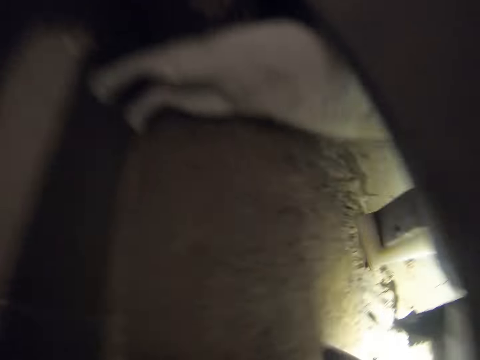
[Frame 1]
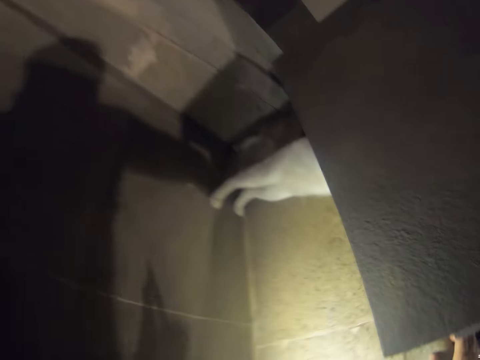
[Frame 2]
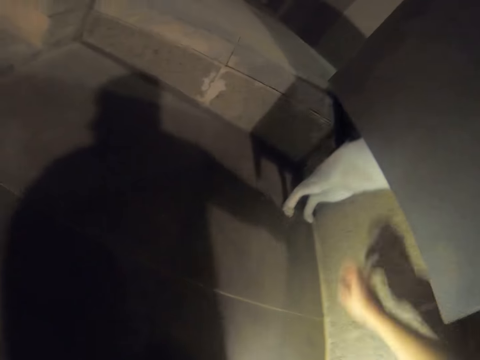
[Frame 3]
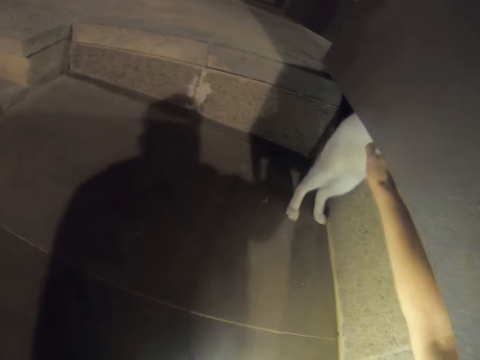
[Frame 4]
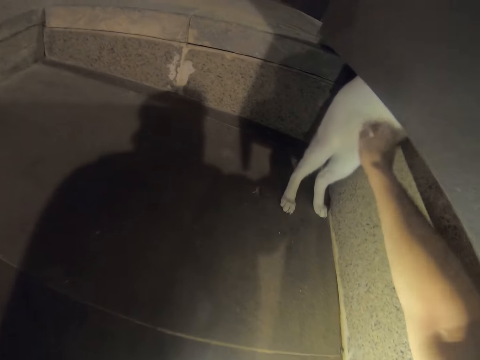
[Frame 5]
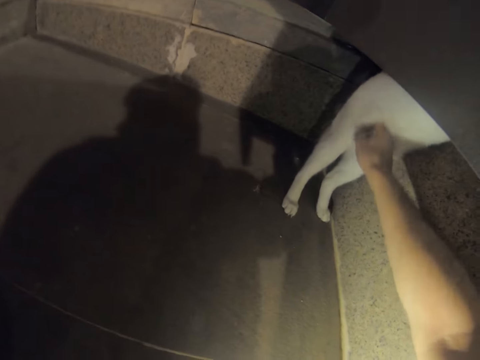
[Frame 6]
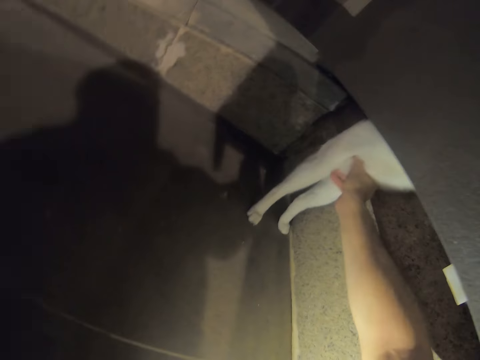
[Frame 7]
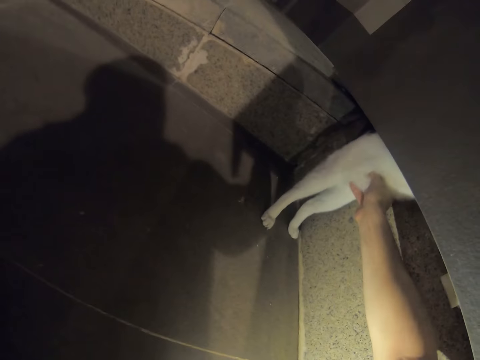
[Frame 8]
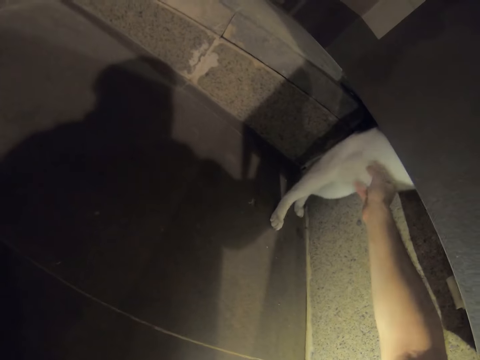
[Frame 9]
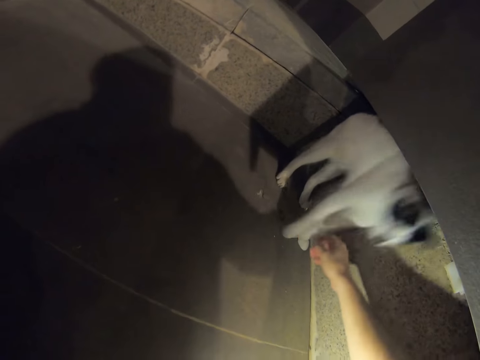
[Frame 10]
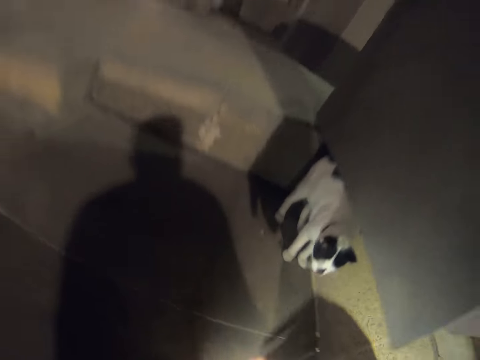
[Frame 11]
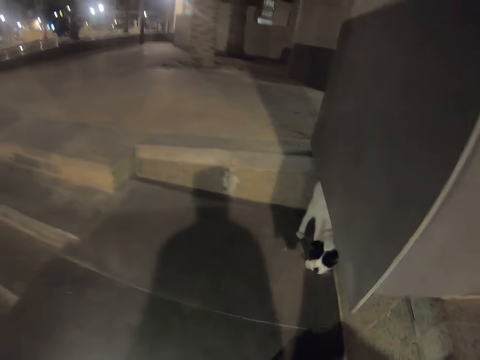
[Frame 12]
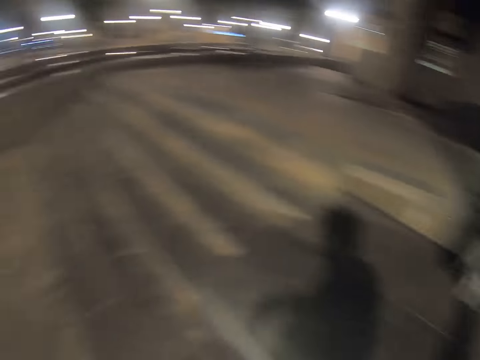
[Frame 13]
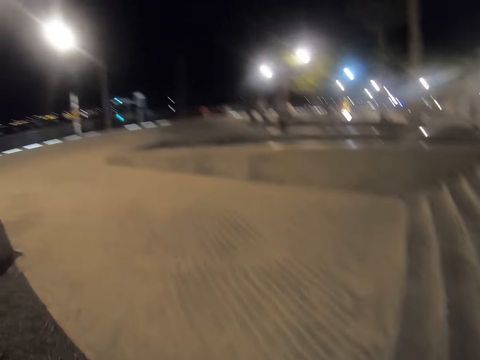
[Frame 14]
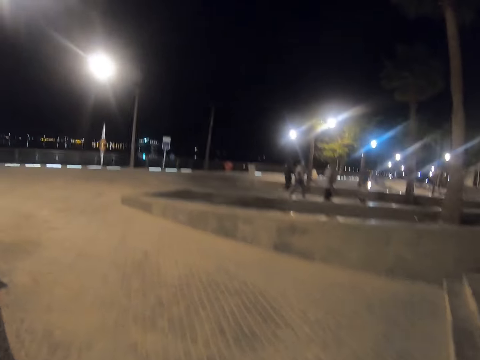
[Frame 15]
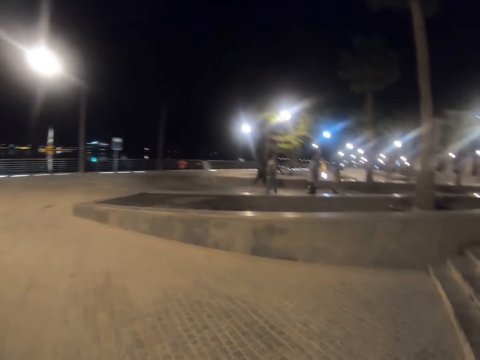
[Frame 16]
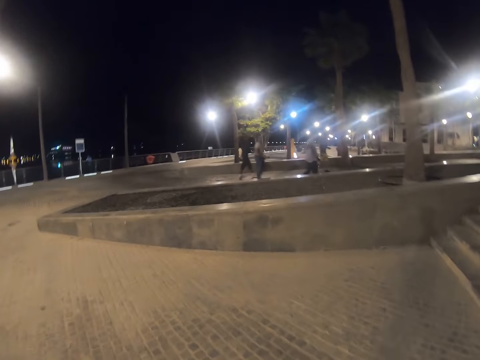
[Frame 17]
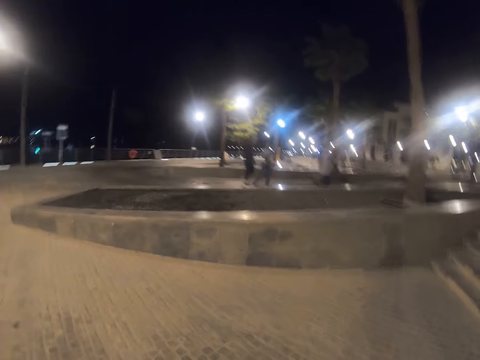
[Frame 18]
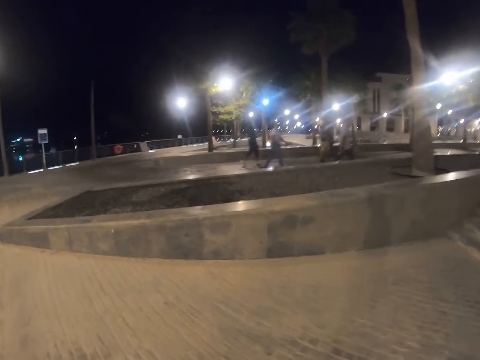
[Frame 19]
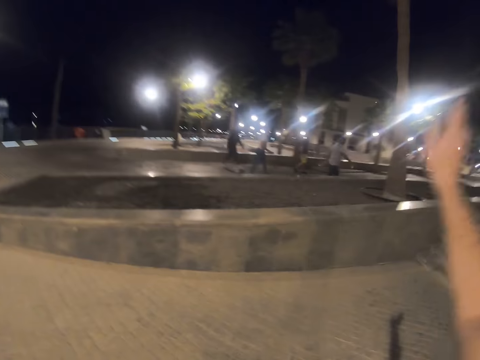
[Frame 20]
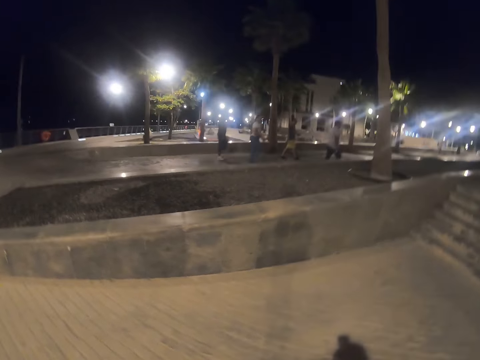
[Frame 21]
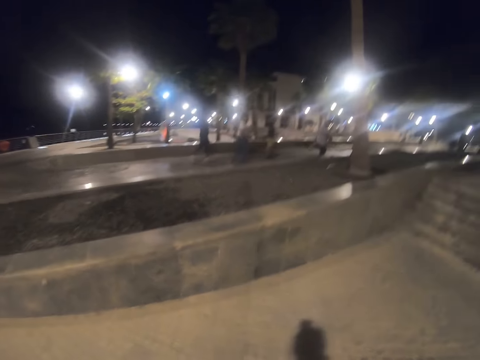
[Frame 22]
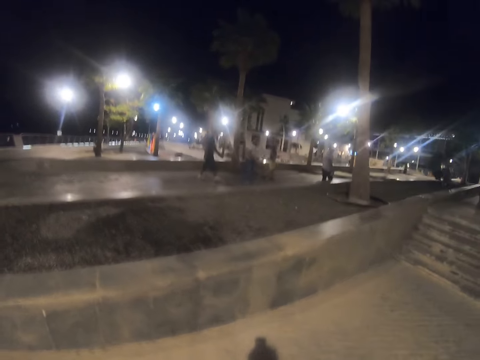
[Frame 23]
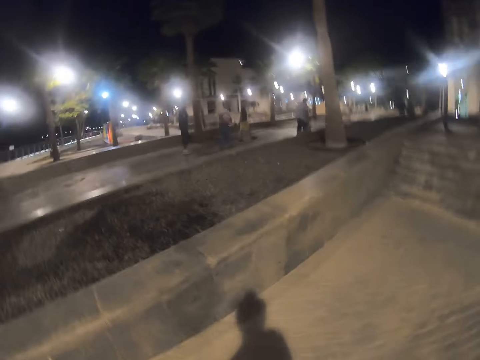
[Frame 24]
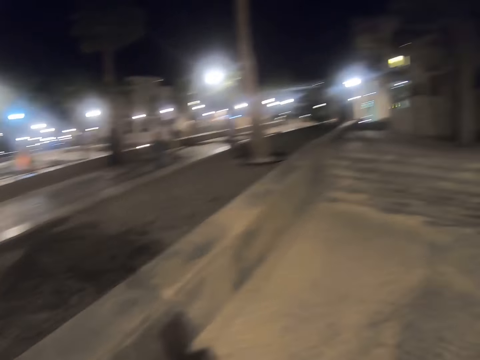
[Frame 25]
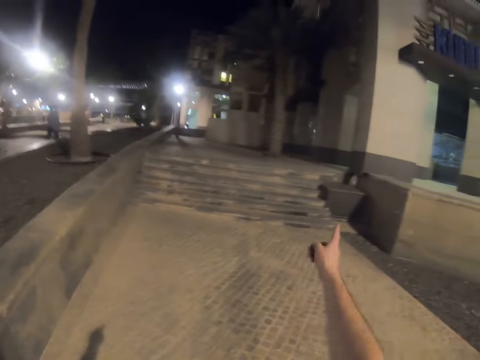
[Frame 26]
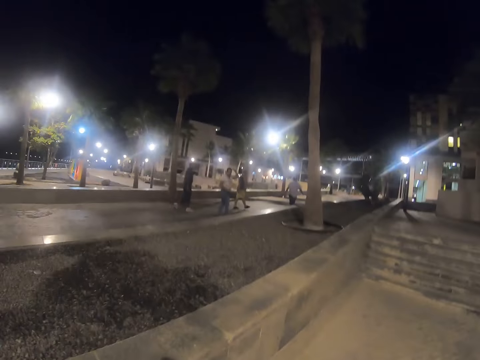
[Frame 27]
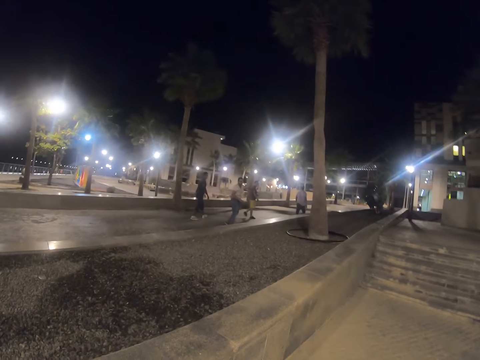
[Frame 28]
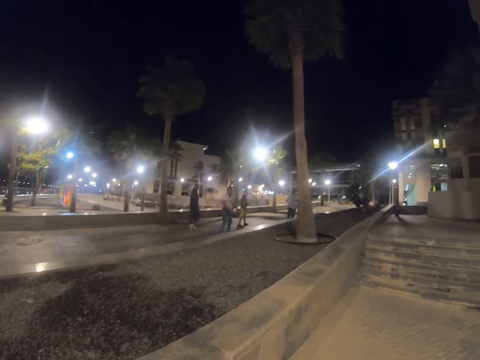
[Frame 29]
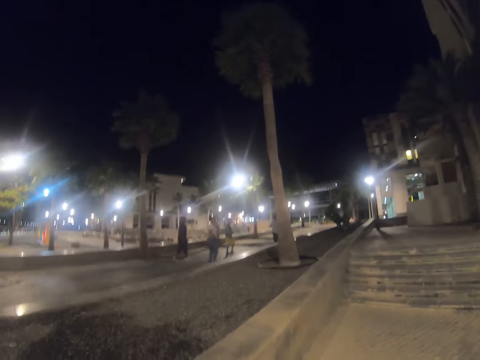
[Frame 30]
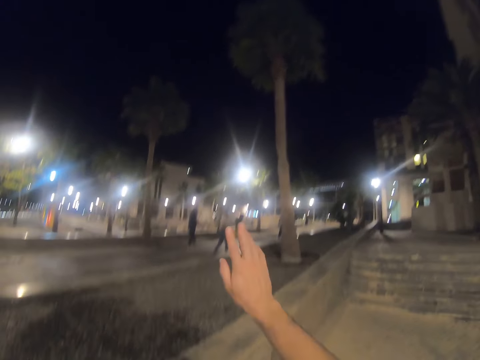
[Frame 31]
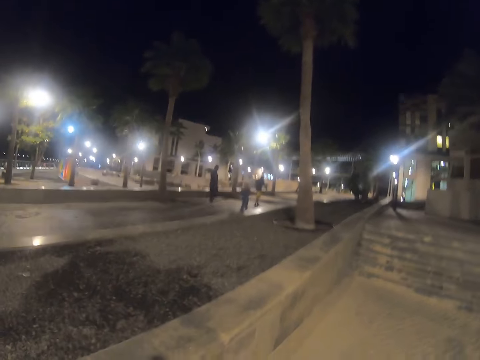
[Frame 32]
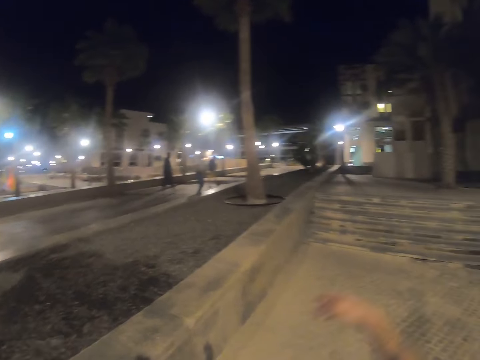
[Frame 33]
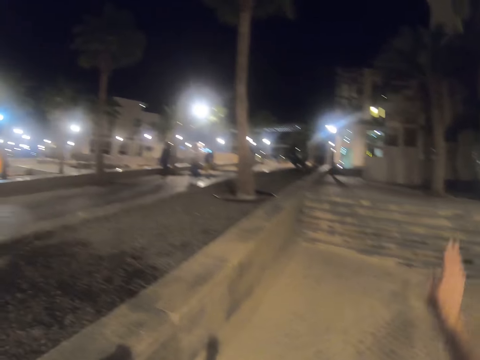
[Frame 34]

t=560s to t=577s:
The camera wearer pets the cat. He scratches the cat. He pulls his hands off the cat. He walks around the park on a pavement. Men walk on the pavement. The camera wearer communicates with the men. He gestures his hand. He walks around the park, turns around, and gestures his hand.

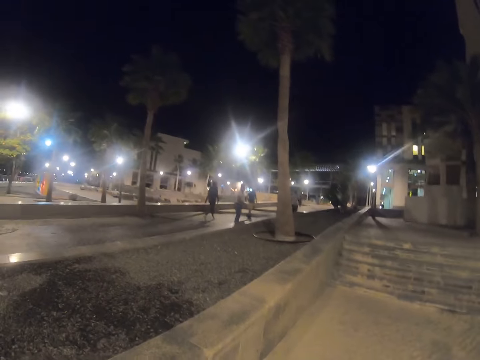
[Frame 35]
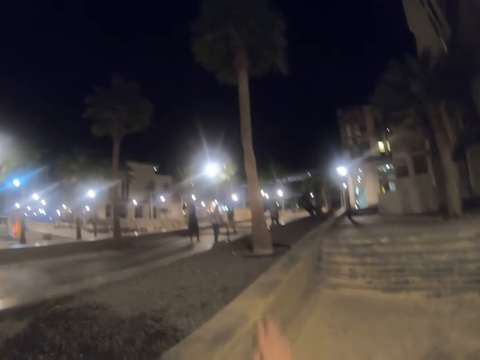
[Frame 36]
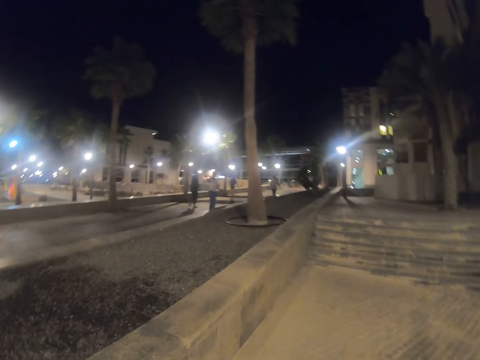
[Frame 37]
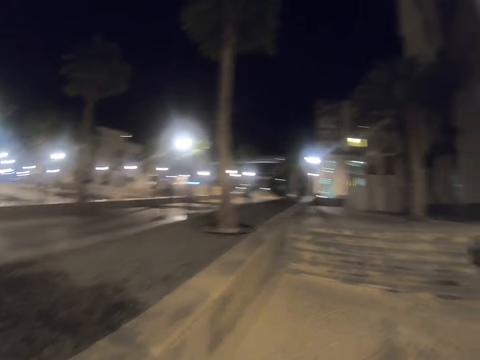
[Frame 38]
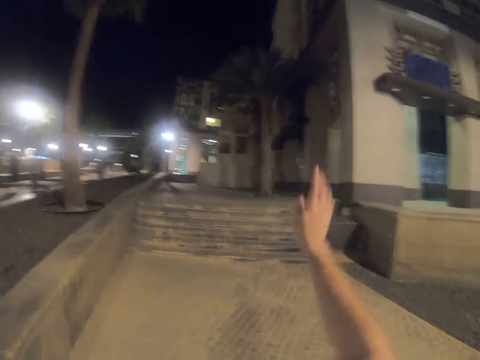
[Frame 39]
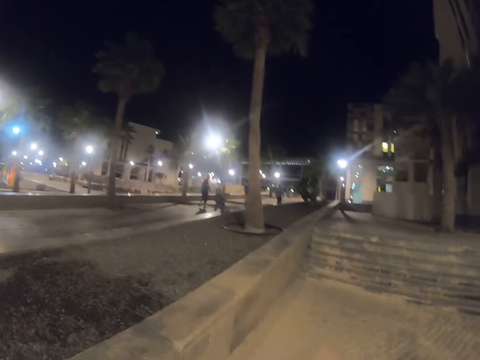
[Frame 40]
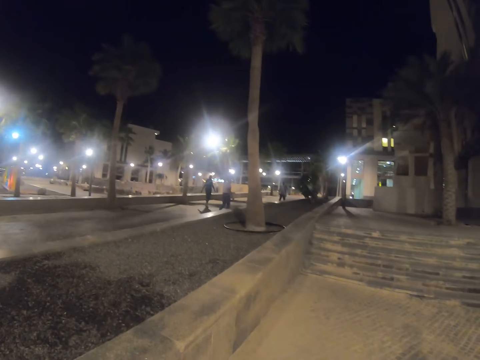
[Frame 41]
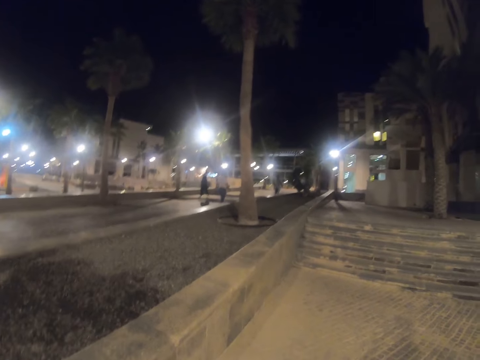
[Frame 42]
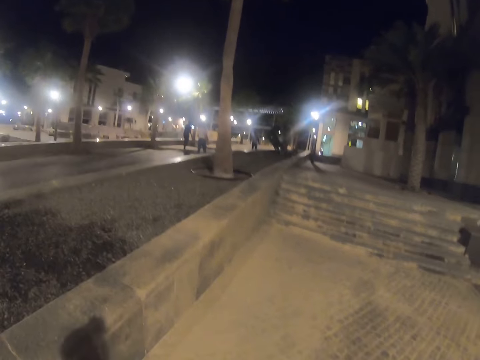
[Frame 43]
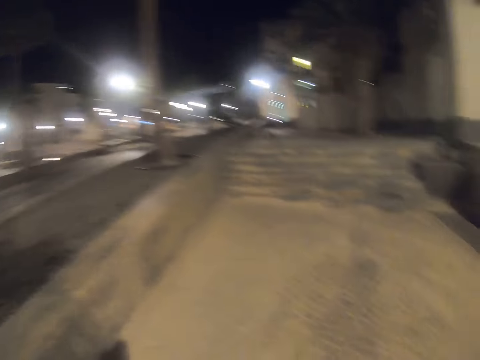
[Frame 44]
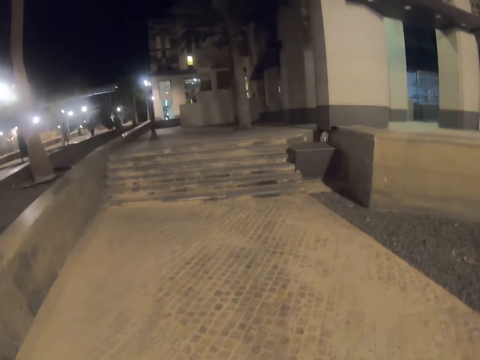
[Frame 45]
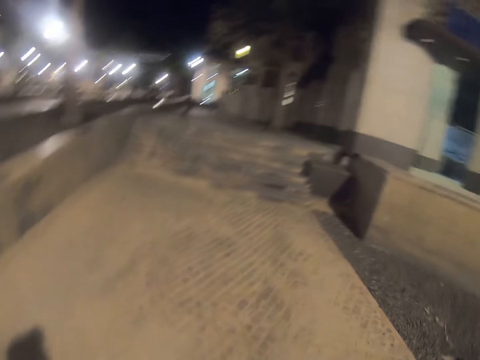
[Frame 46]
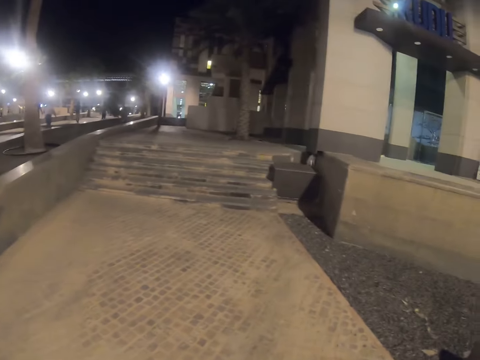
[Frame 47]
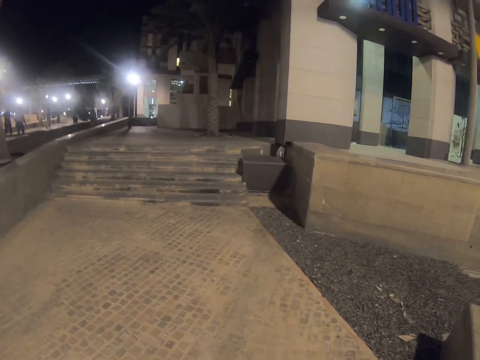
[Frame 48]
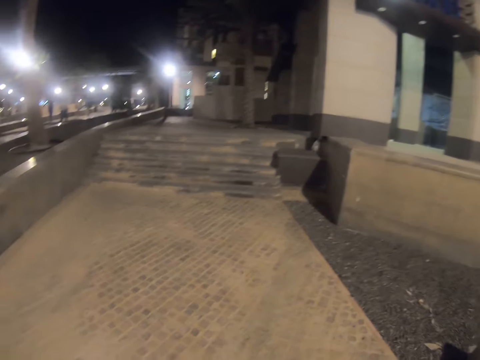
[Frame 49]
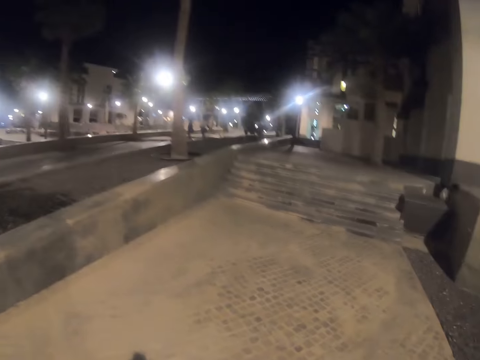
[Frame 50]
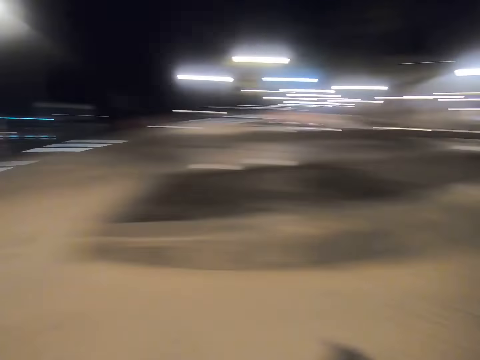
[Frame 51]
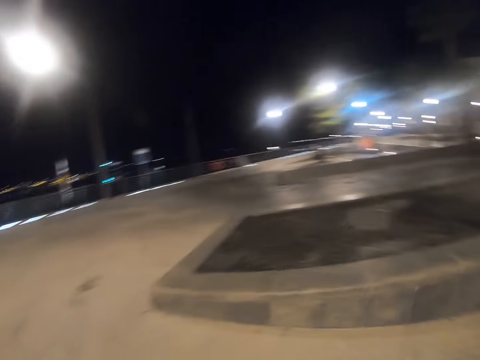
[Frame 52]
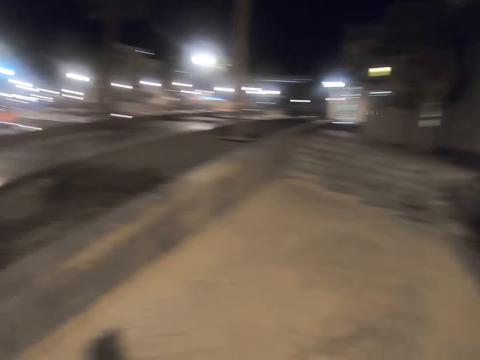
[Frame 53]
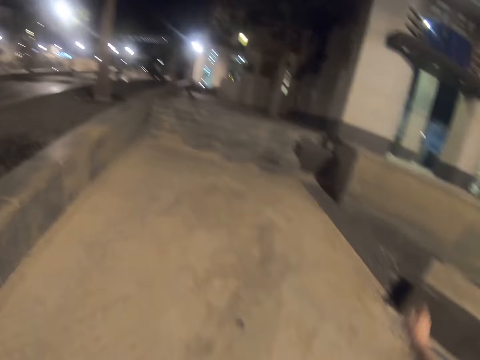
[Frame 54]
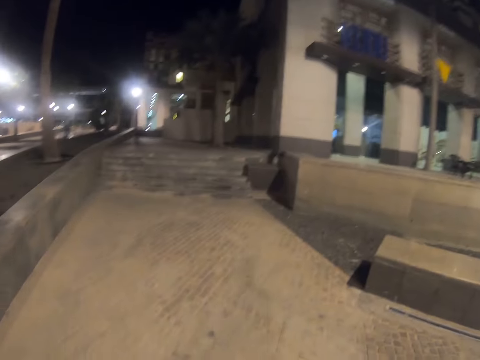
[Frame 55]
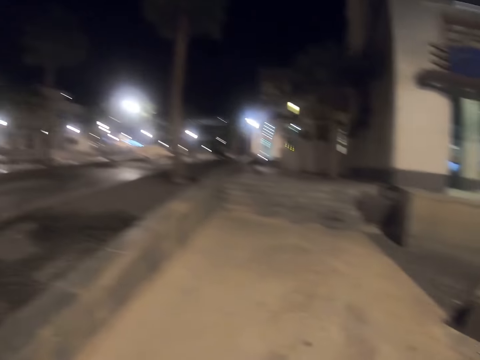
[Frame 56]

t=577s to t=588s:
The camera wearer walks around the park on a pavement.
